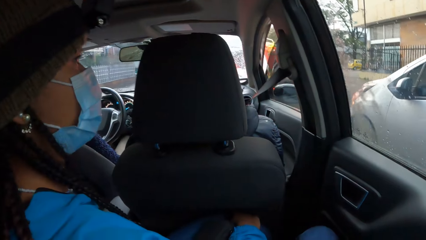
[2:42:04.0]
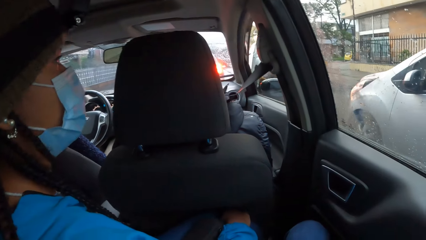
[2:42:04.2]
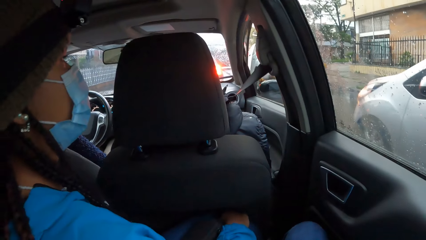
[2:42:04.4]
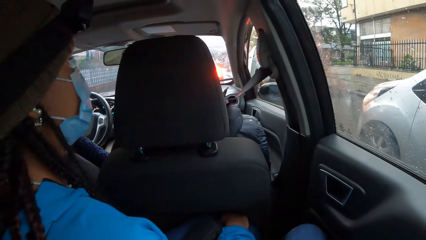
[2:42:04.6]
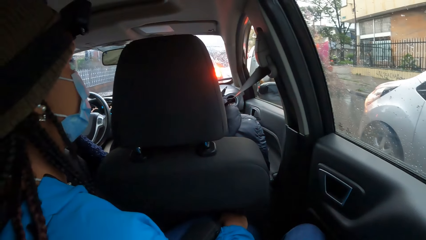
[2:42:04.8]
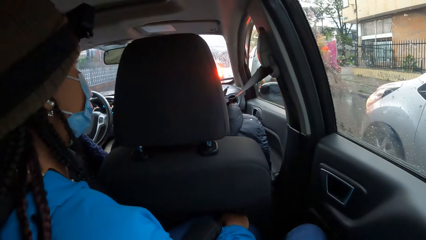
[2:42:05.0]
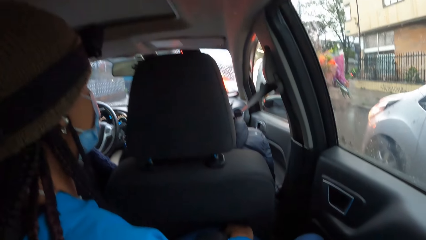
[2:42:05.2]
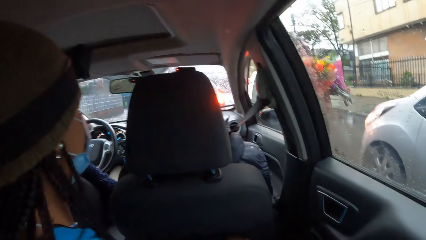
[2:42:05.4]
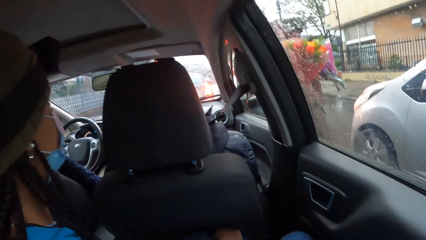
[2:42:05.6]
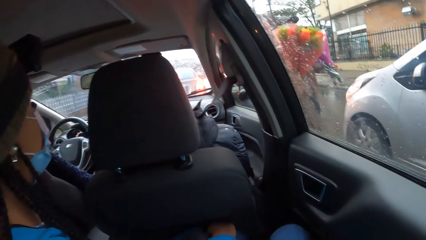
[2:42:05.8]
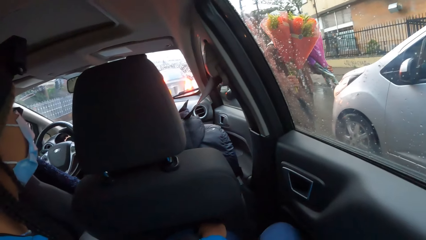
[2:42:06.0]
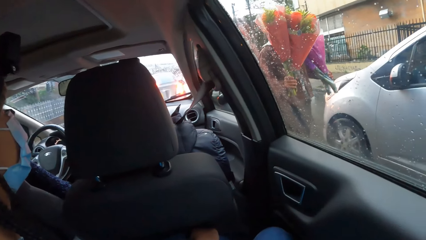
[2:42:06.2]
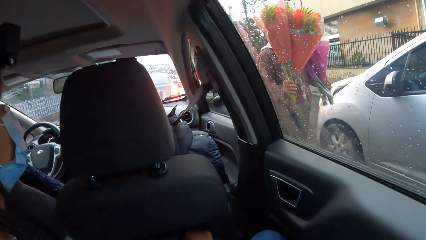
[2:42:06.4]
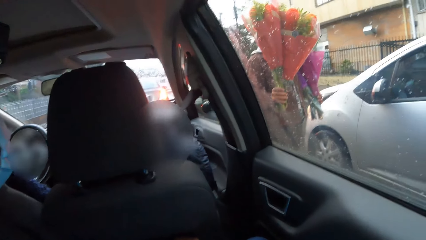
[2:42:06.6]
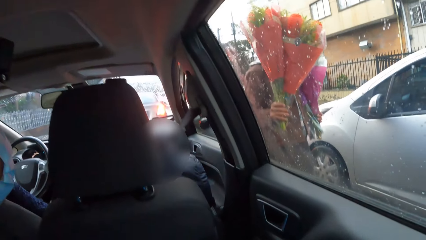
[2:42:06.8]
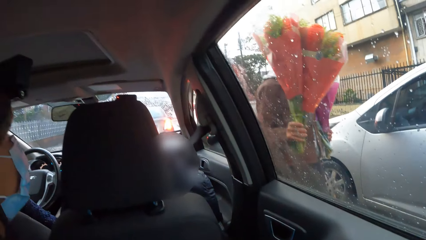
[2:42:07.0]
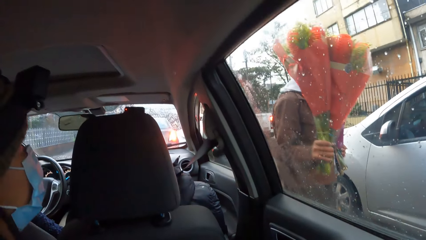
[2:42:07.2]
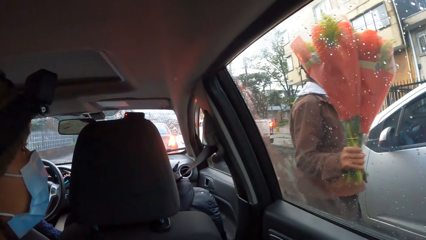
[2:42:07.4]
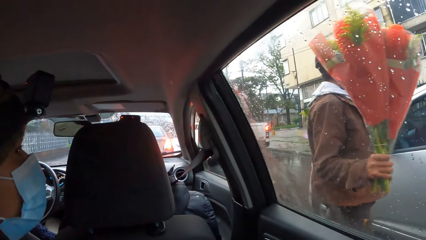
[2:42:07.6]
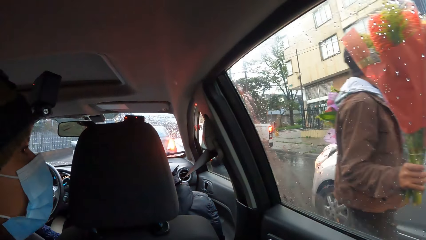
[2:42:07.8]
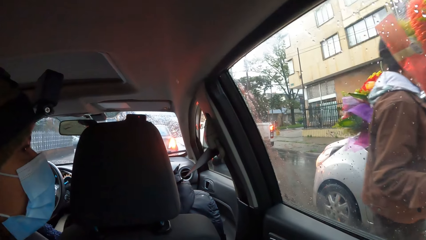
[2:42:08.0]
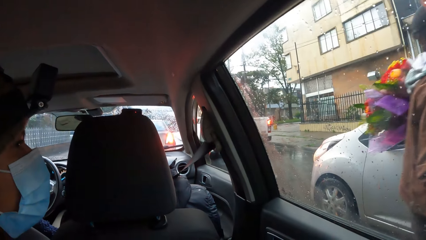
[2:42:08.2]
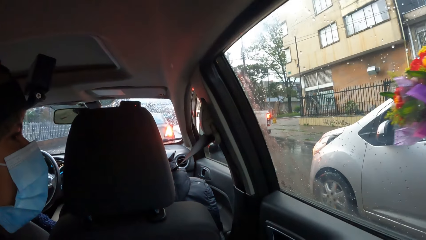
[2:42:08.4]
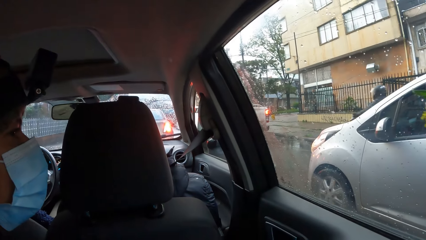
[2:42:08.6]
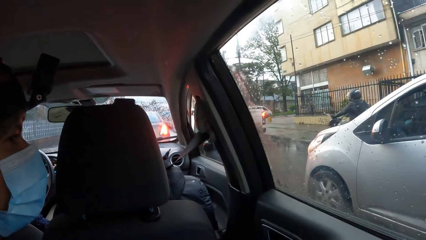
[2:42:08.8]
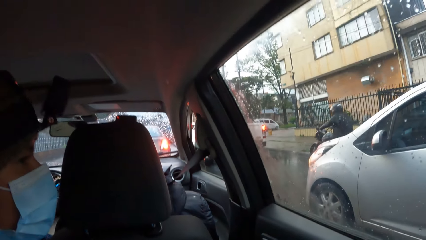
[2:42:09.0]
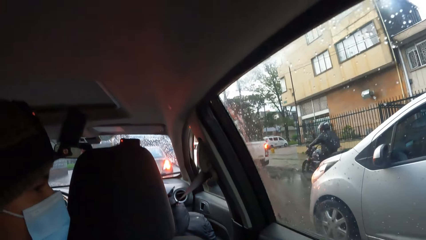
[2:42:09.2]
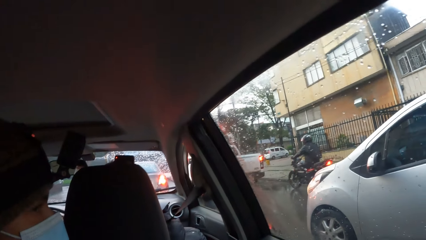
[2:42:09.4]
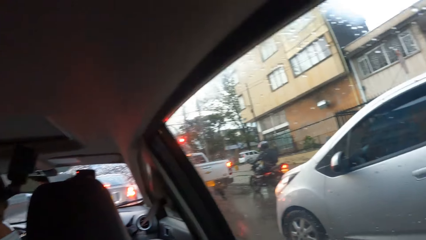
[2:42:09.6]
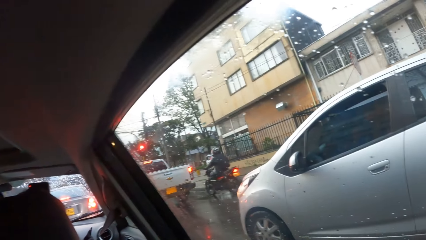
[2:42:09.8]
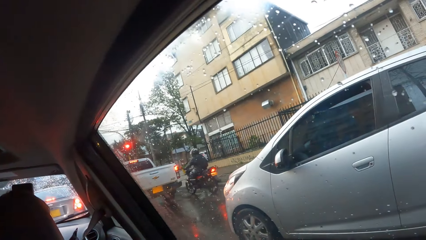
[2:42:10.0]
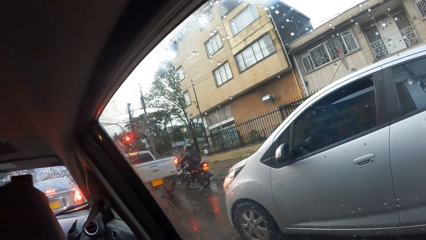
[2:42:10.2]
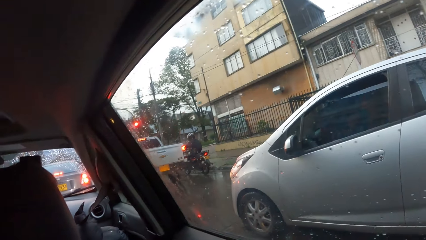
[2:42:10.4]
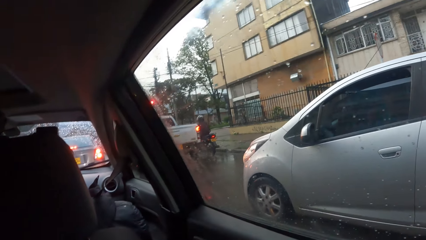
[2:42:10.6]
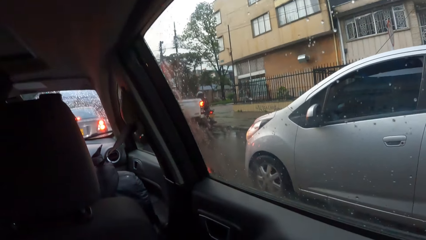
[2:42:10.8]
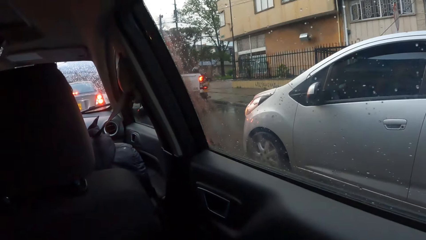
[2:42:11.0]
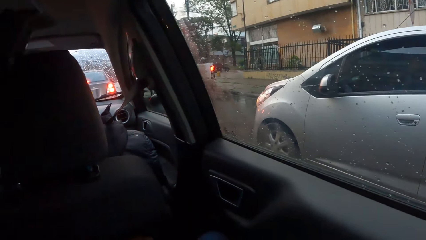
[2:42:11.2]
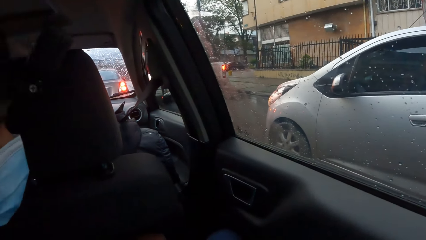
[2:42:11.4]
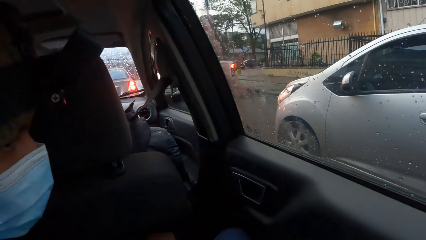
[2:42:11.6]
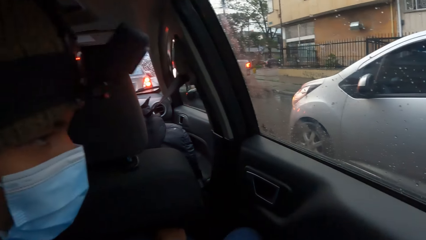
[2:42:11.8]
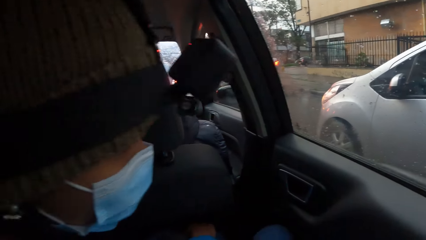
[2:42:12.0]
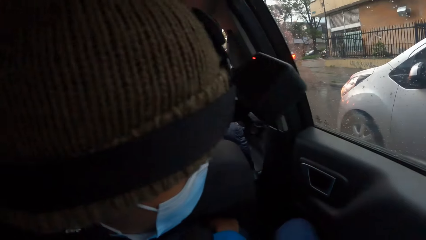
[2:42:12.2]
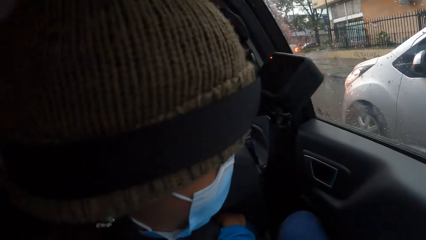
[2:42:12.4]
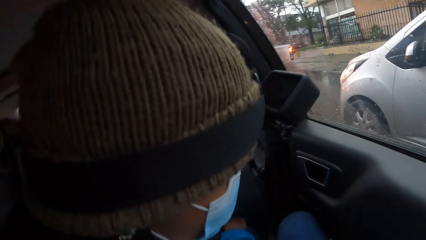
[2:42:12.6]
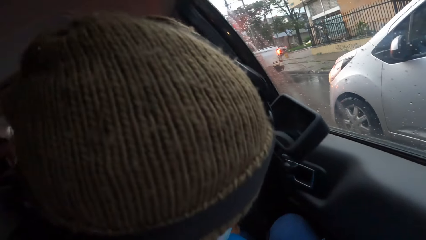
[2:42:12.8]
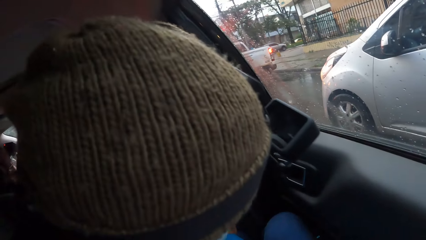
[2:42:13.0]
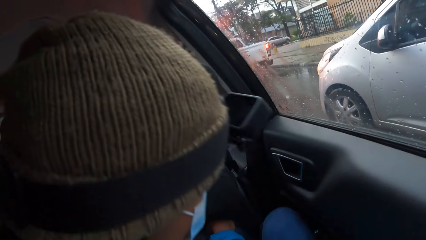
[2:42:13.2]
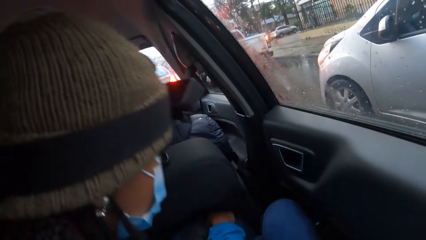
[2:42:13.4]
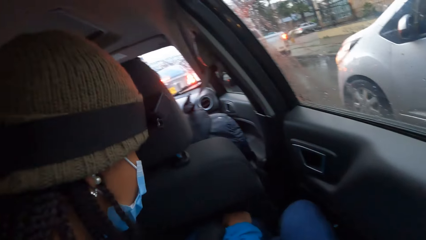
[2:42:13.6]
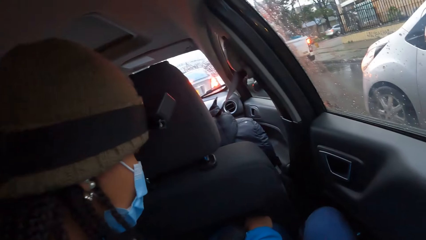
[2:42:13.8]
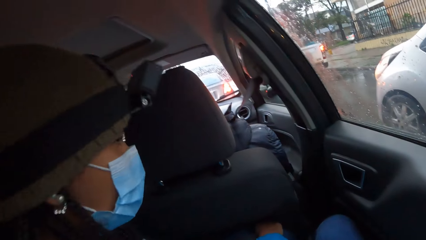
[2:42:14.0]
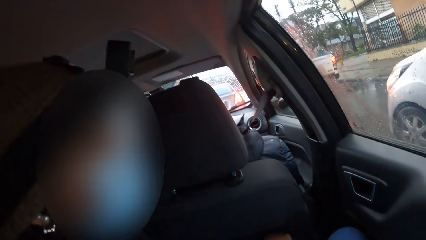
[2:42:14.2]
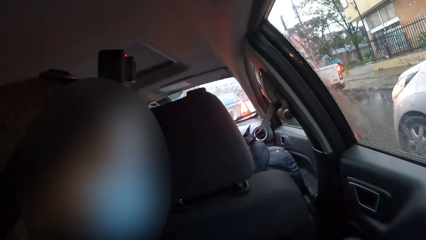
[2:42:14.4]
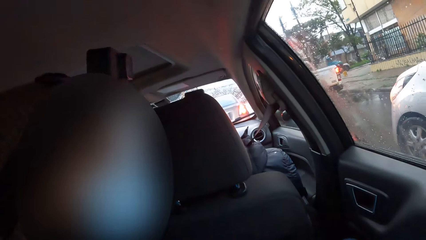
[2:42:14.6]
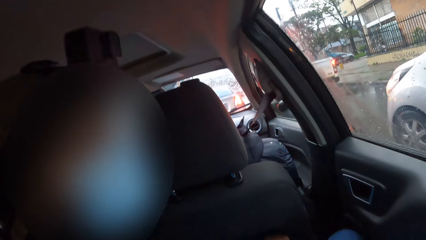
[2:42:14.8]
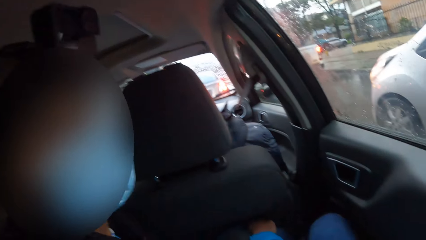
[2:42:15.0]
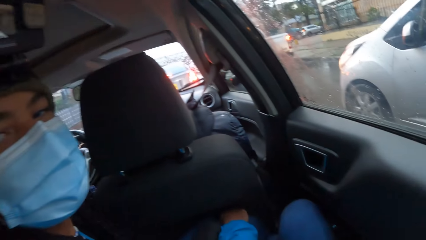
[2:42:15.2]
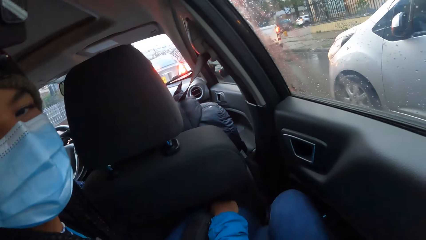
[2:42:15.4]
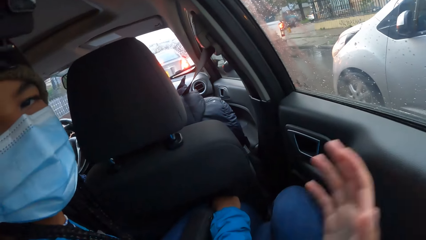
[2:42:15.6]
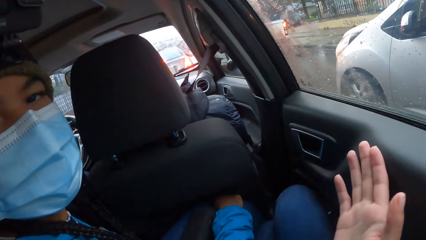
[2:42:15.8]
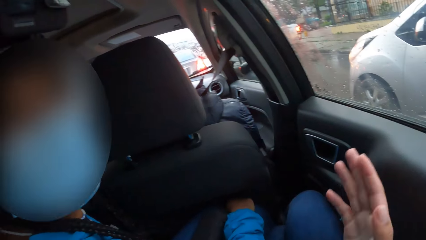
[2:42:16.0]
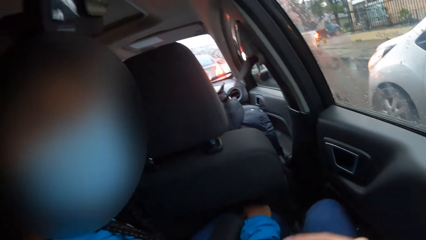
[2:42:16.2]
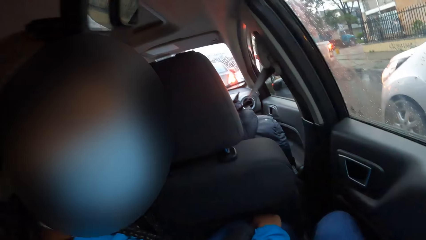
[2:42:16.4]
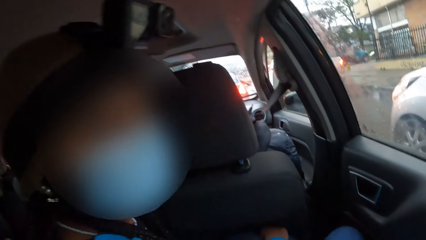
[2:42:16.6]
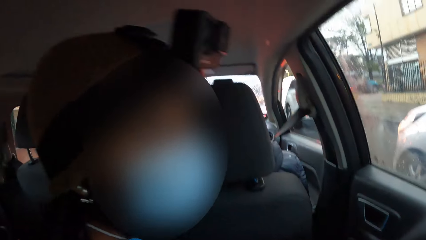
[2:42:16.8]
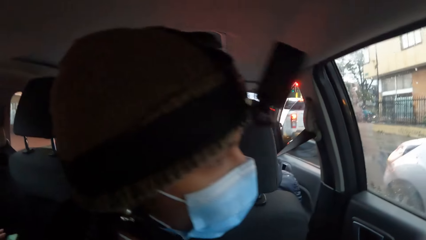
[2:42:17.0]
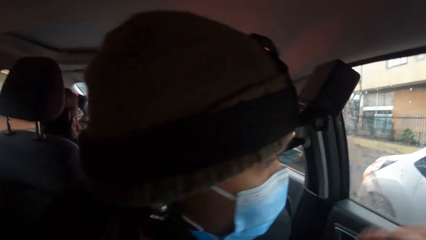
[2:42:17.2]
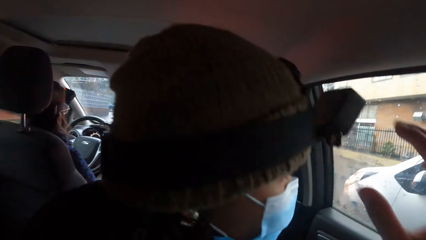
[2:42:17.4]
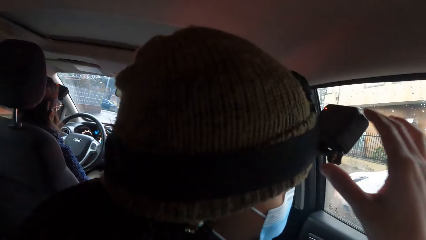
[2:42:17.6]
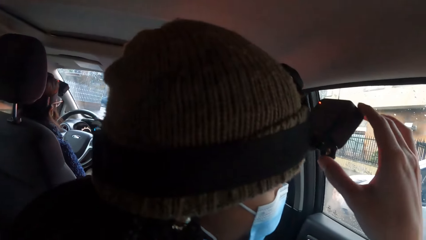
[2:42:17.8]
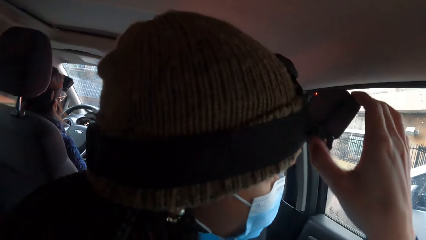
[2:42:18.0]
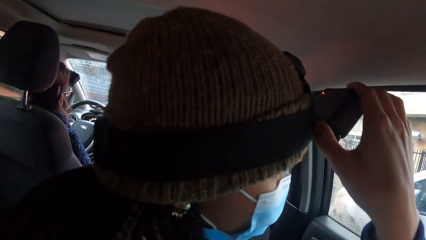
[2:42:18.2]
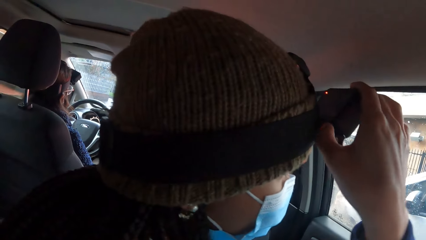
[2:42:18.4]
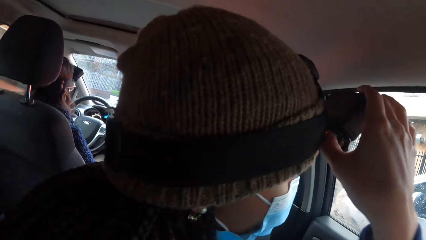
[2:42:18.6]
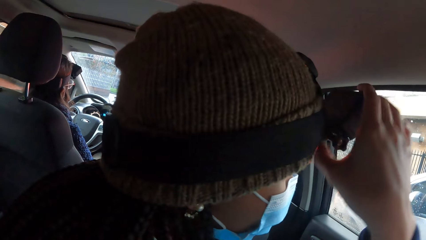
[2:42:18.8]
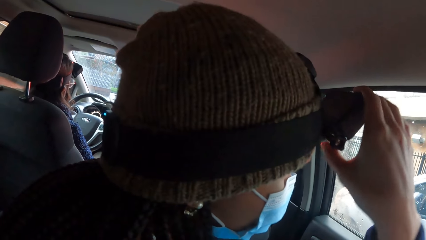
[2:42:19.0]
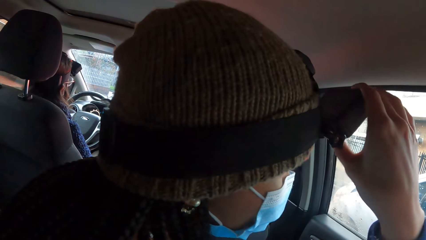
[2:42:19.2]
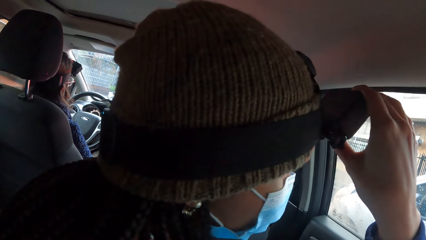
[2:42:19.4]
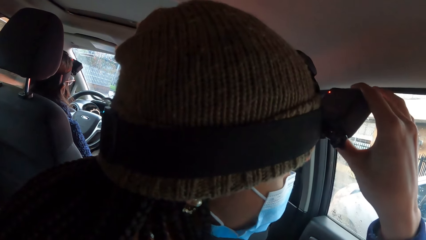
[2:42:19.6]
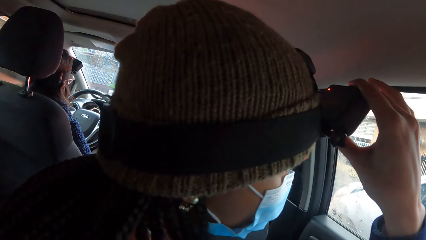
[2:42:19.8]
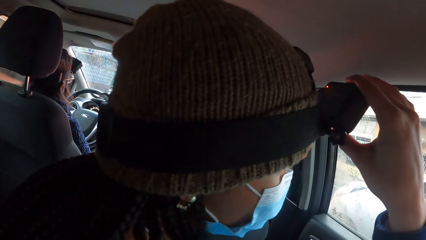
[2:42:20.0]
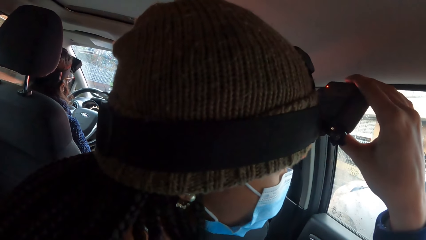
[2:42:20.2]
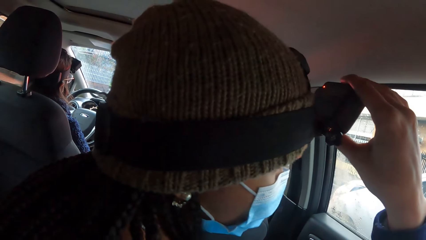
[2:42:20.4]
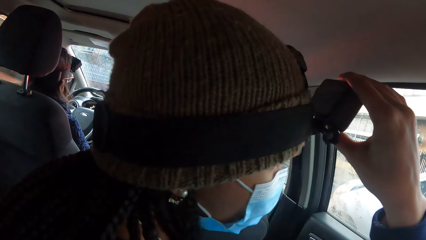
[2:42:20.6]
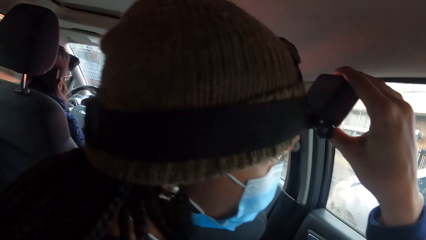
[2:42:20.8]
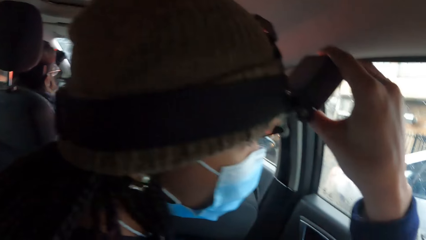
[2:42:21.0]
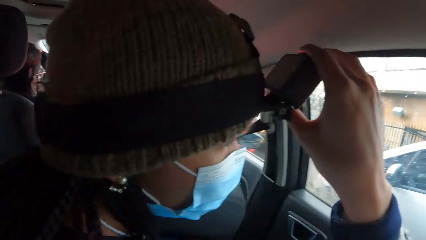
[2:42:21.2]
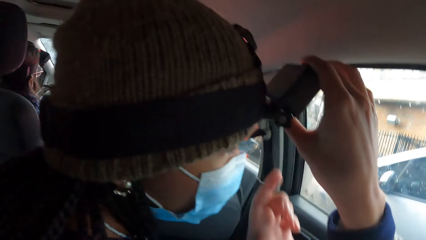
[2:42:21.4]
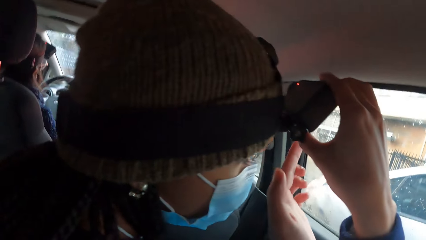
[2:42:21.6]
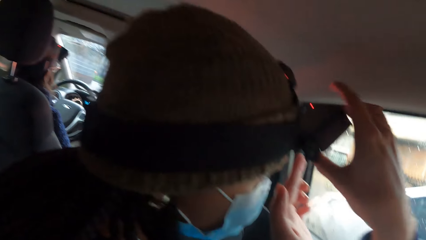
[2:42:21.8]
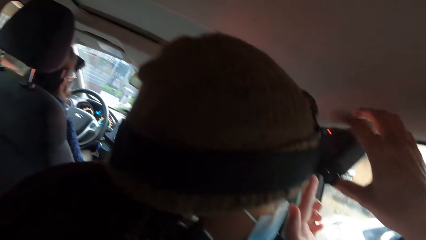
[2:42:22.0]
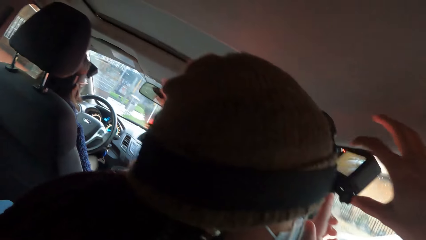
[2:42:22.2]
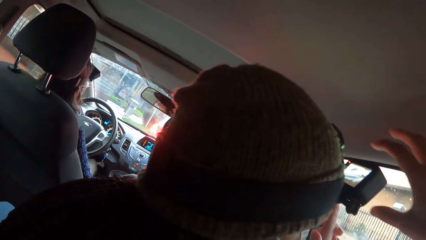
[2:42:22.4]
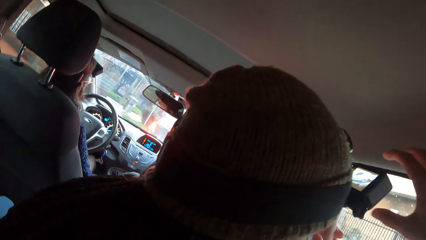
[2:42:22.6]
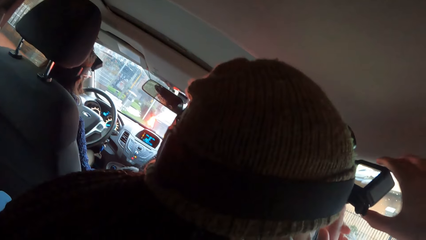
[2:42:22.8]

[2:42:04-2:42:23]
The man looks around the road. The camera wearer looks around the road. The man looks around the road. A woman turns the head. The camera wearer moves the hand. He adjusts the woman's camera with his right hand. The woman adjusts the camera. Another woman sits. The first woman adjusts the camera. The camera wearer adjusts the first woman's camera with both hands.
